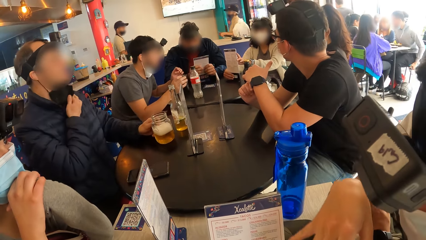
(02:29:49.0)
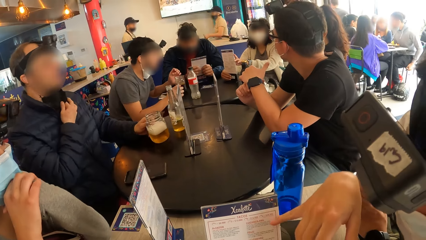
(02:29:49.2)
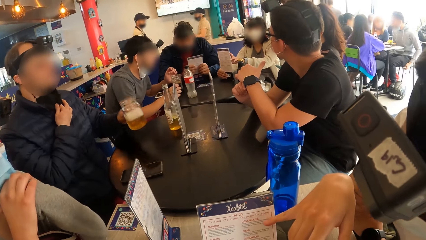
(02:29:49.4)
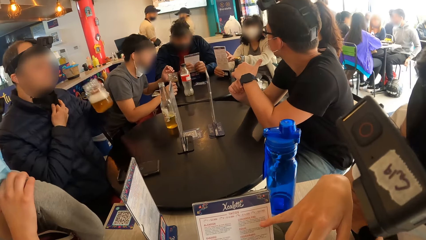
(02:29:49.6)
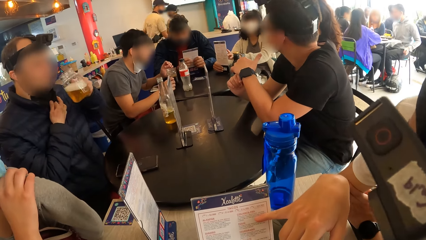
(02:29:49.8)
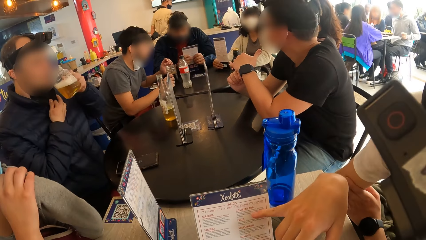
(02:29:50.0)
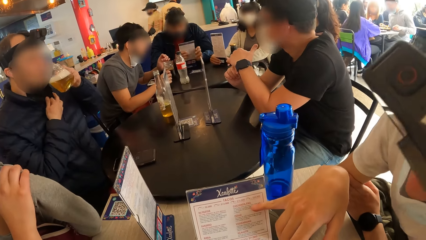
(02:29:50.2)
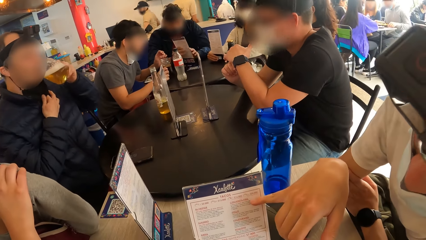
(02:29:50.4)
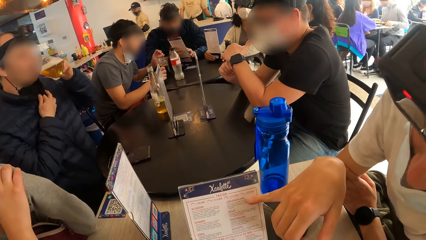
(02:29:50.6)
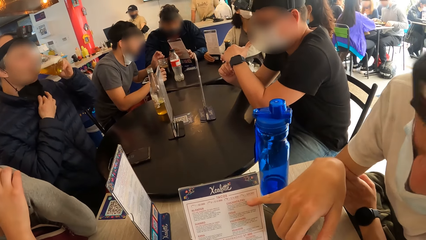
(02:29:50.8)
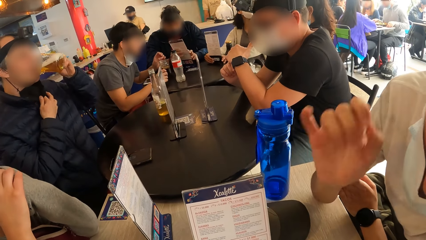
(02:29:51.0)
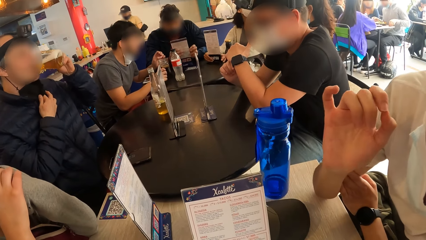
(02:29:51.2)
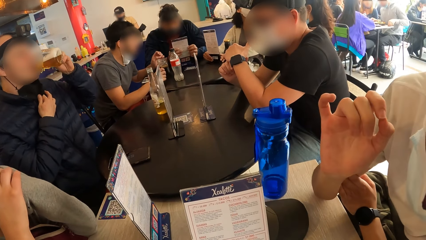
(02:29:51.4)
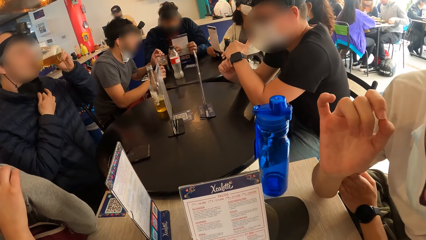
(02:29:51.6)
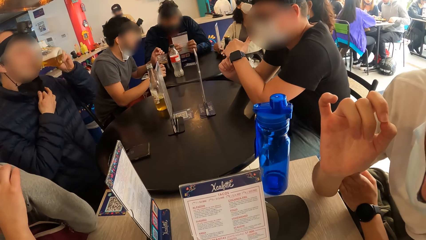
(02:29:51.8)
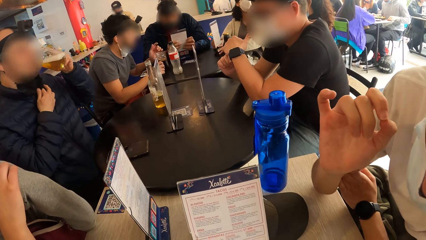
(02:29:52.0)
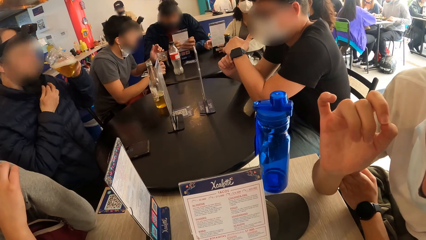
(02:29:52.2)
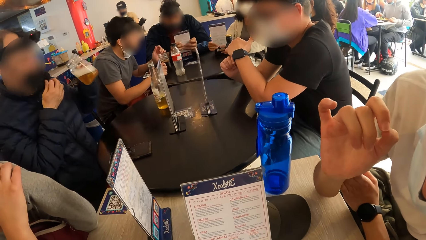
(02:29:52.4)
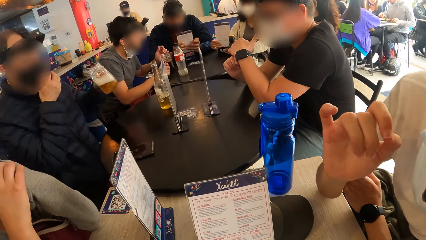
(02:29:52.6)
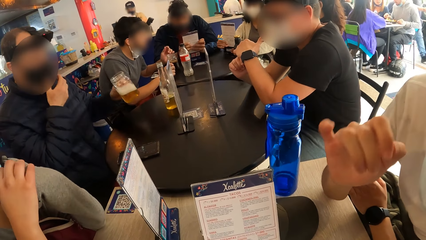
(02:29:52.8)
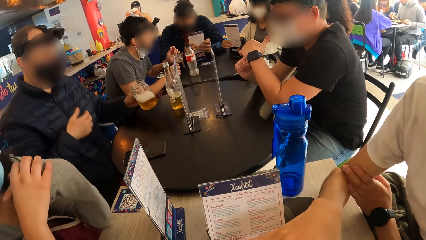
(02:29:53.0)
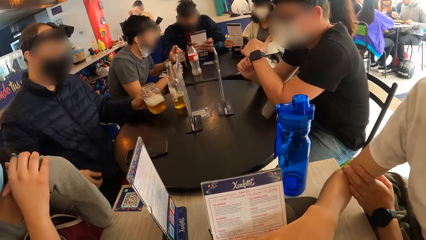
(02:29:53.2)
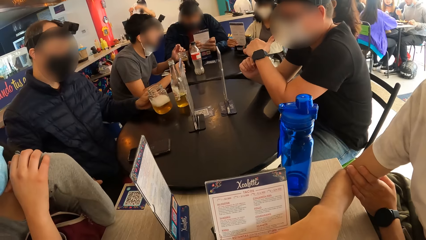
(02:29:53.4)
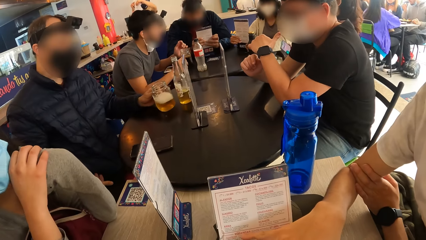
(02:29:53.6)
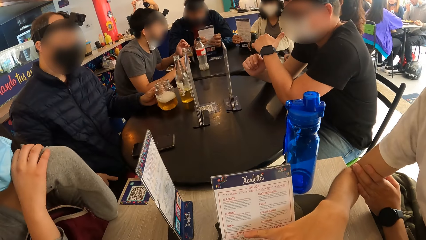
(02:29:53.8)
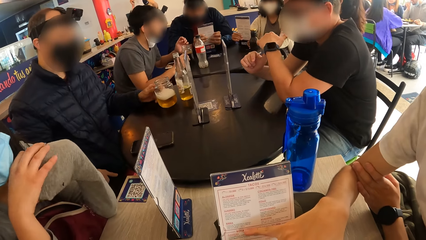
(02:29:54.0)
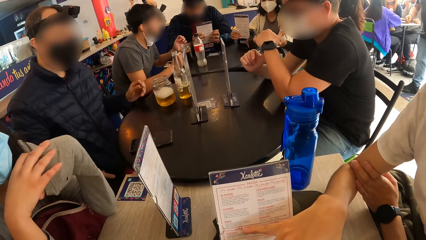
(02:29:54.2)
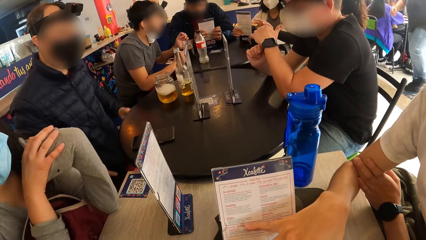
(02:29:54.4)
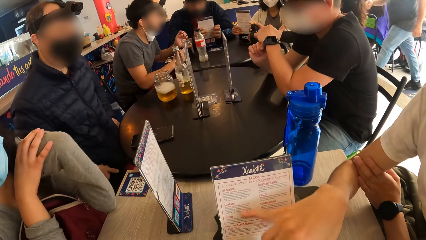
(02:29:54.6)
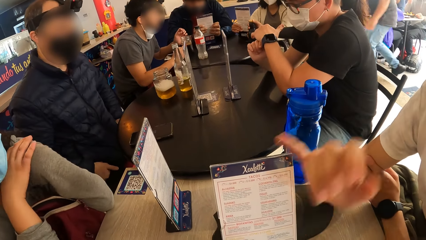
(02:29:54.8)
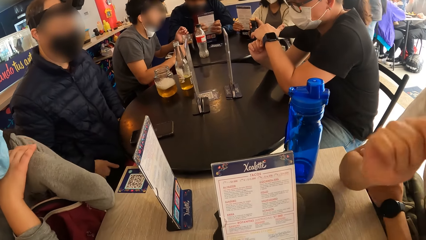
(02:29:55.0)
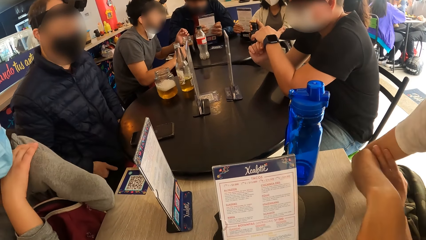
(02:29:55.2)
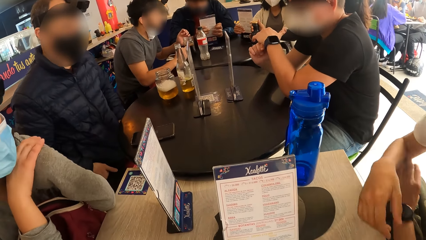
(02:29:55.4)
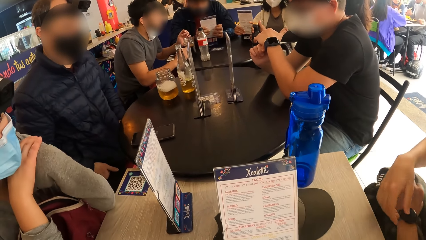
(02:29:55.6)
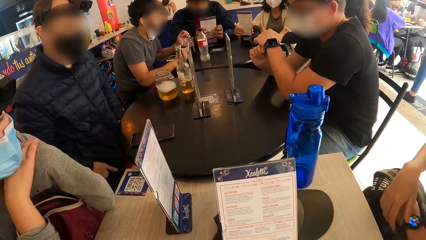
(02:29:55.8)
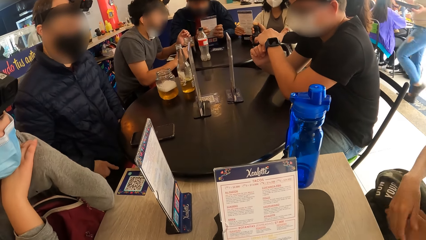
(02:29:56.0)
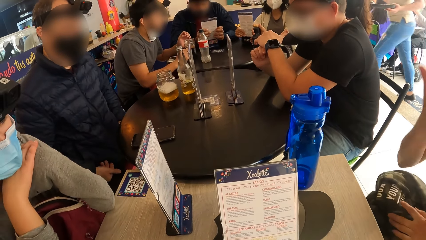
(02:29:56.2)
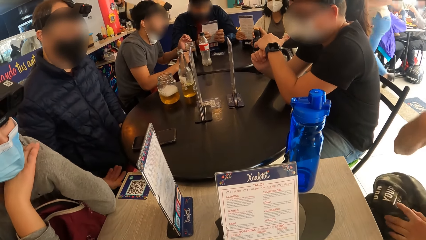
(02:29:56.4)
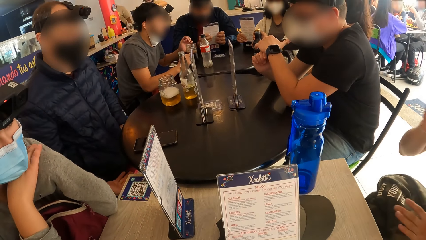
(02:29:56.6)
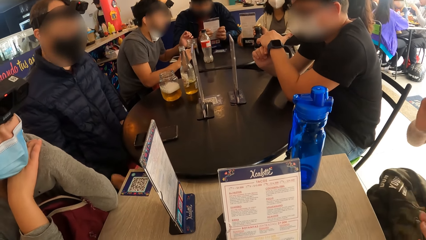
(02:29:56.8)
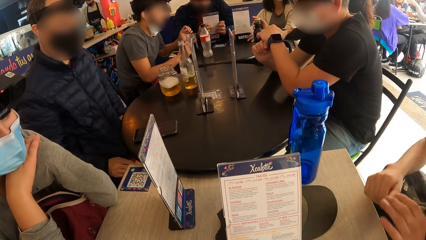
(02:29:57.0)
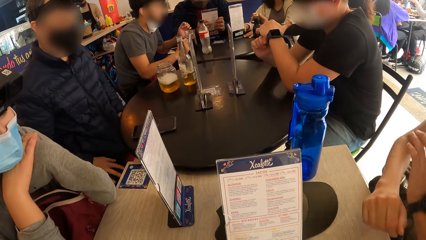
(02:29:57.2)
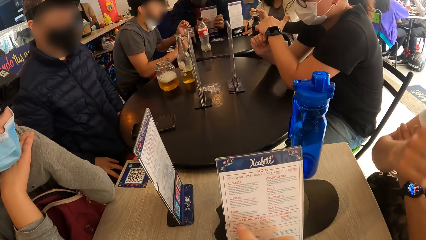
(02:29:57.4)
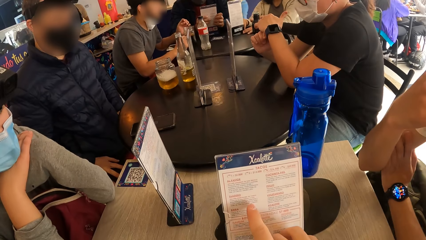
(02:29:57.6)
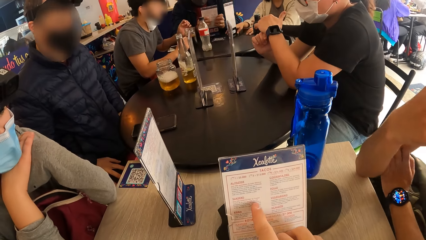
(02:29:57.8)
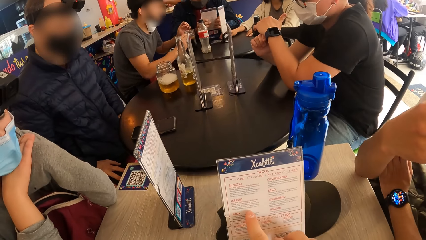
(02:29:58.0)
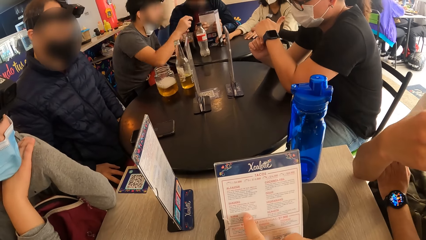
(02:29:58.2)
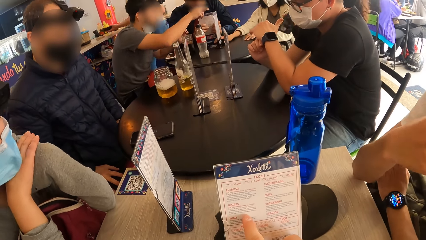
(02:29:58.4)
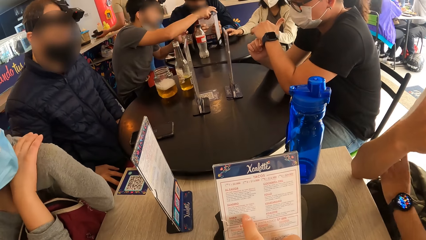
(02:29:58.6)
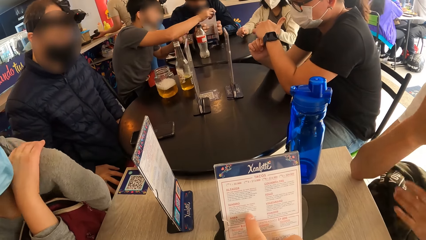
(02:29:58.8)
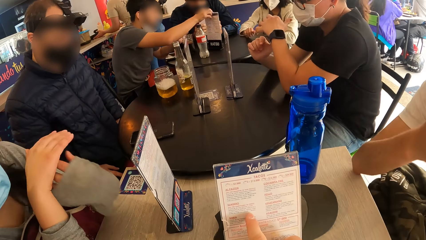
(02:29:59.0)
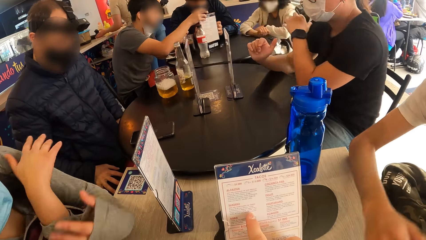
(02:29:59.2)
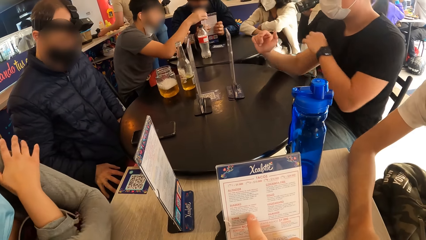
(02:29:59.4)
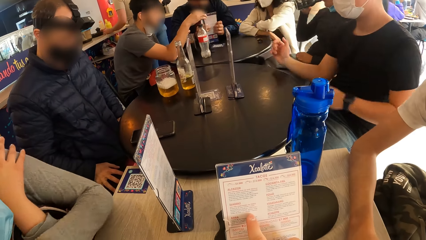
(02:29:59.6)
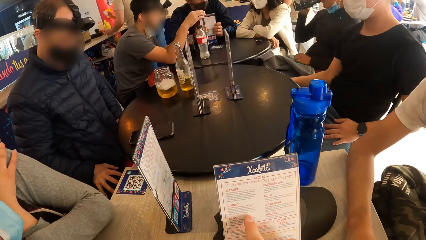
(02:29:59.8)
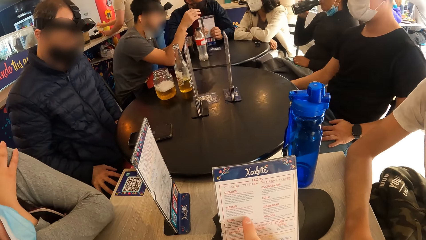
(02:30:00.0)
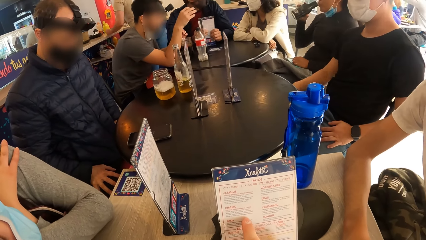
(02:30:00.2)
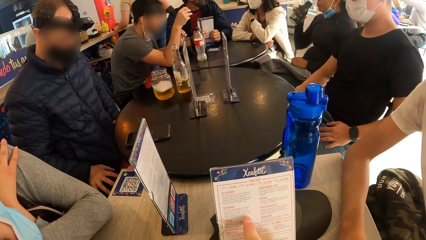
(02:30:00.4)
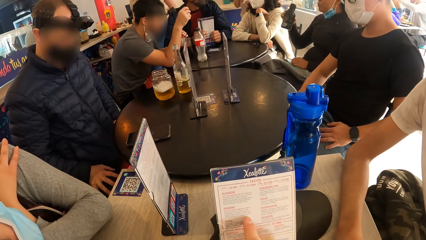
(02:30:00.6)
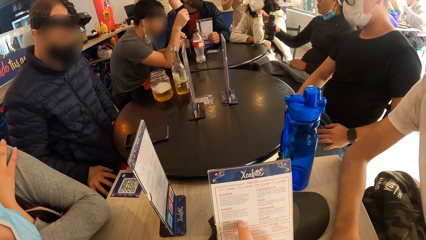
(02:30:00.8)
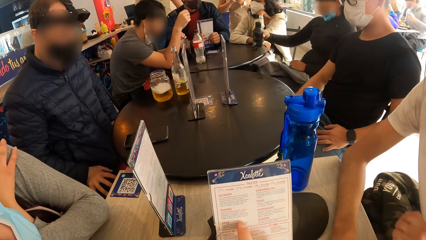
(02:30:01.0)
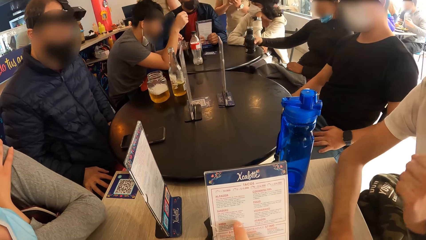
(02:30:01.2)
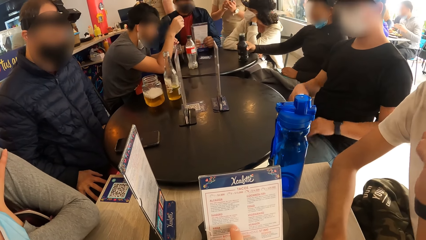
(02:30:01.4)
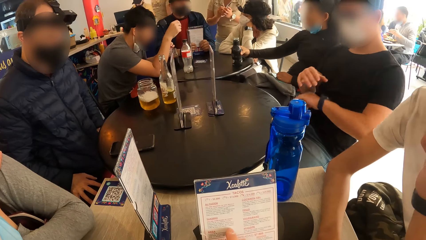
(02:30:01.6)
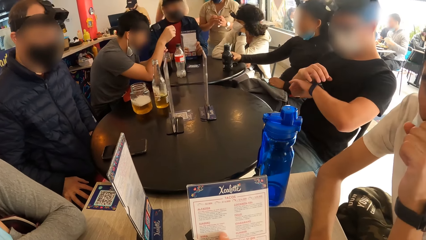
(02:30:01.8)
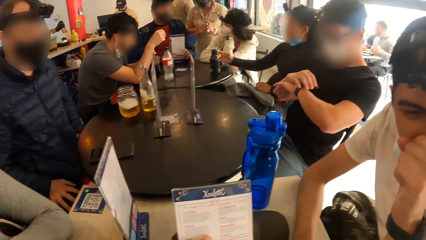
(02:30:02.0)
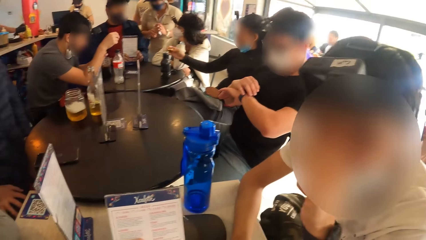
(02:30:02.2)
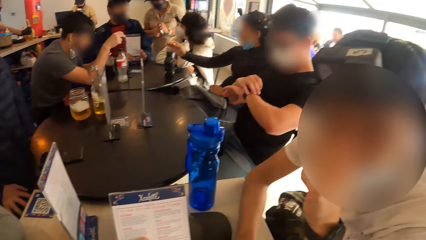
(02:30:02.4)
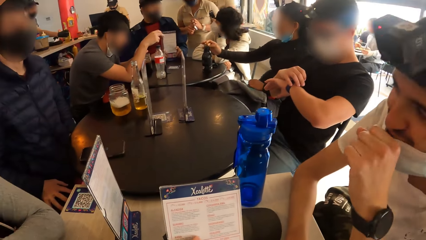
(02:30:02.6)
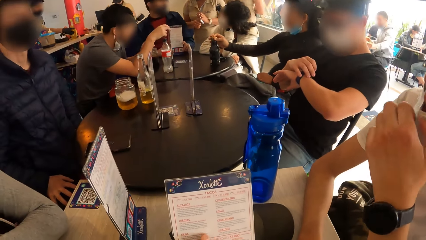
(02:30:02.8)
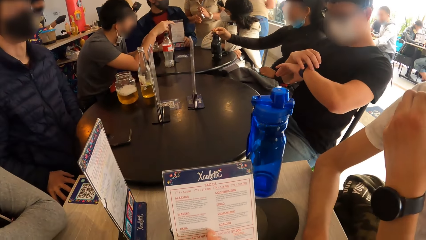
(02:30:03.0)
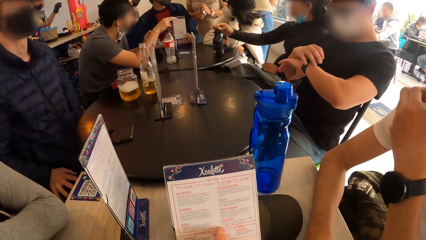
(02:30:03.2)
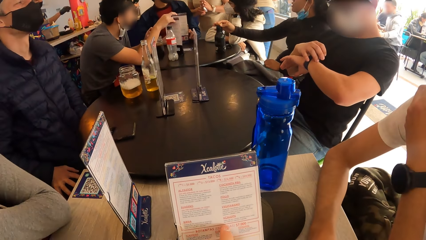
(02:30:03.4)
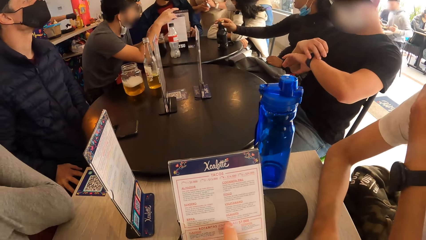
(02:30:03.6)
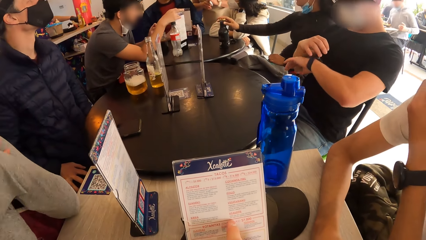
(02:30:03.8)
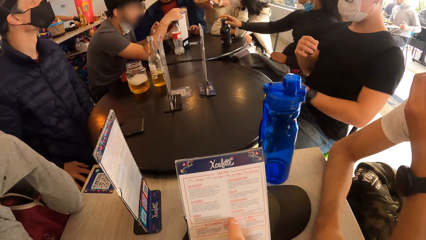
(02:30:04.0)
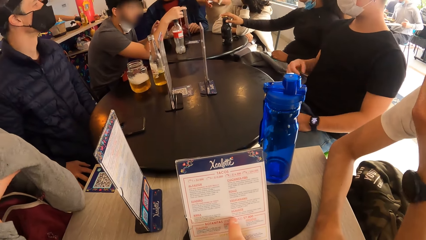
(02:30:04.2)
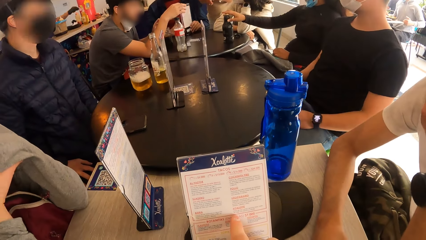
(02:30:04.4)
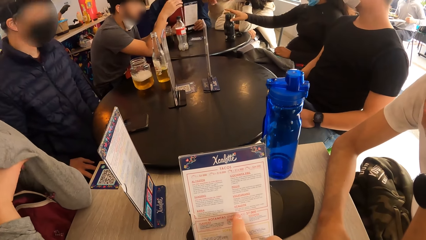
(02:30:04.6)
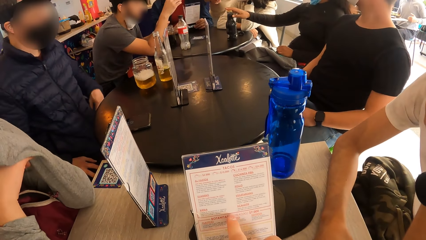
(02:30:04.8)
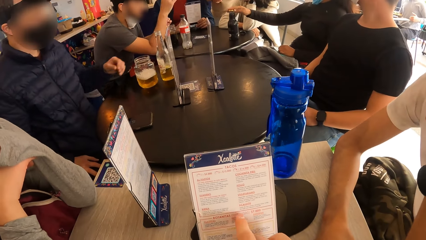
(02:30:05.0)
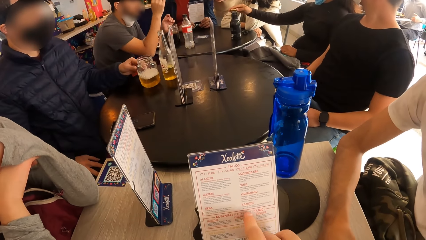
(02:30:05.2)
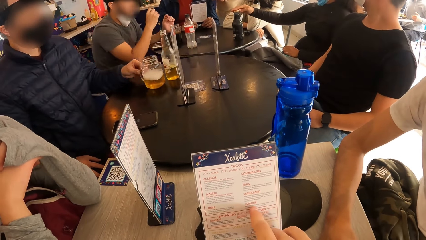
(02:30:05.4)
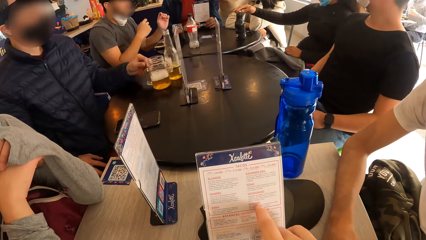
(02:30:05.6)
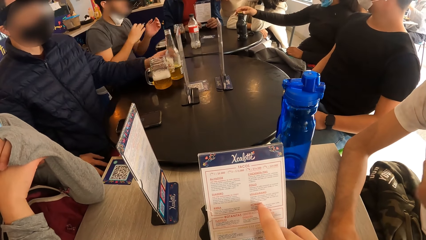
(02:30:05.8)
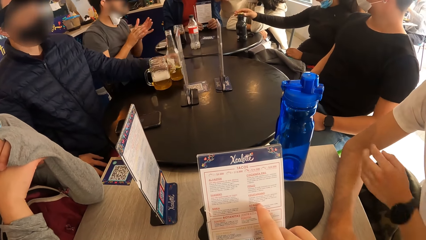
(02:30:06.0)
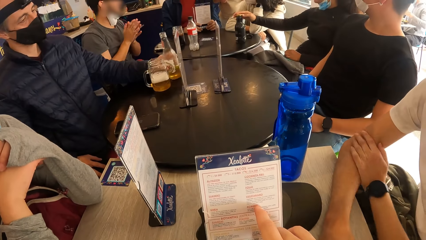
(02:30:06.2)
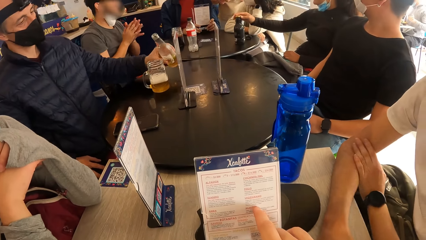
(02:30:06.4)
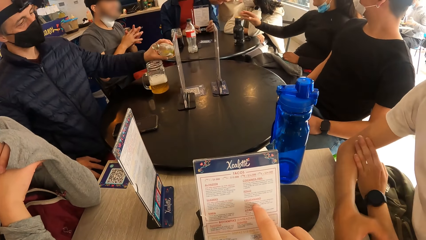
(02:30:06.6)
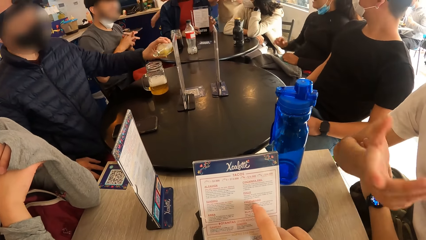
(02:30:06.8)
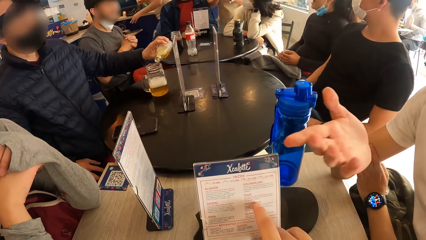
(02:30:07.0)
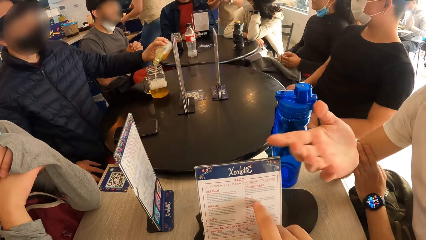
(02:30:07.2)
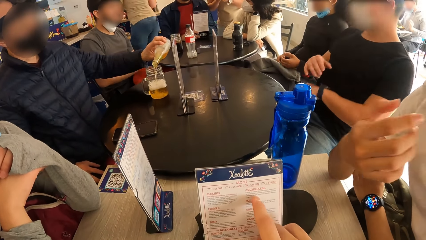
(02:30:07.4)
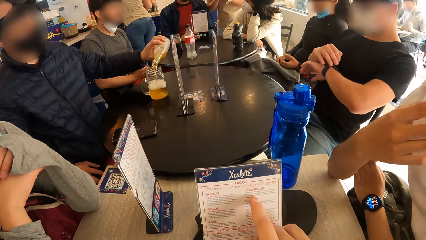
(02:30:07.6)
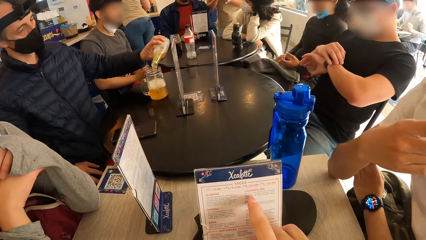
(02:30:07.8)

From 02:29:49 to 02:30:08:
A man points at the menu card and moves his hand. The camera wearer looks at the menu card. The man moves his hand. The camera wearer points at the menu card.
